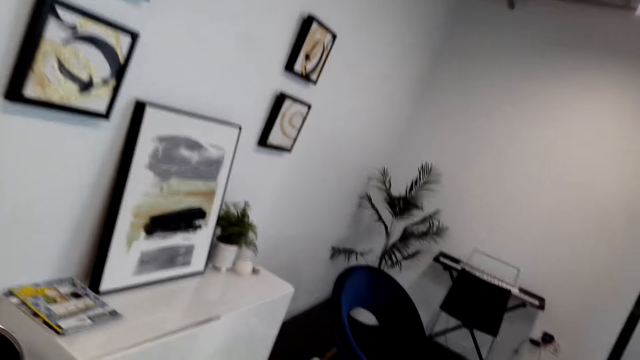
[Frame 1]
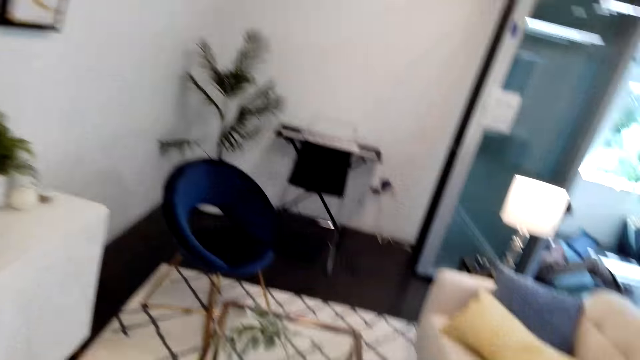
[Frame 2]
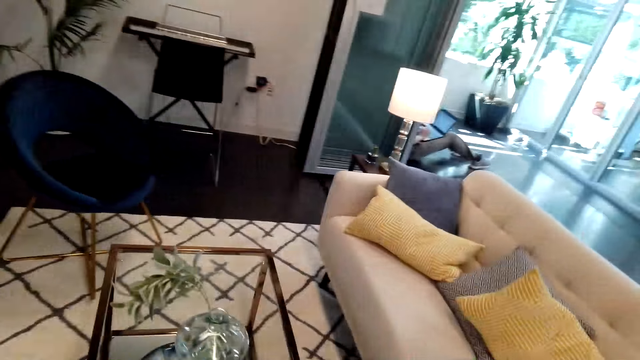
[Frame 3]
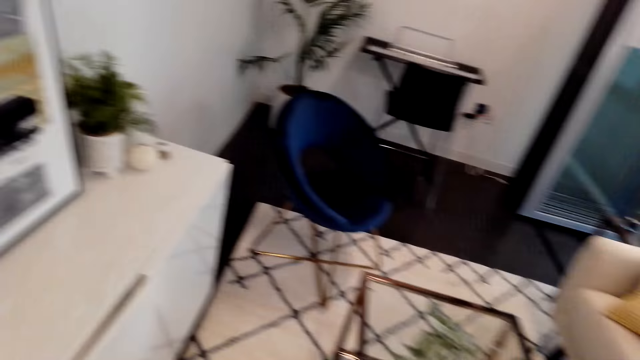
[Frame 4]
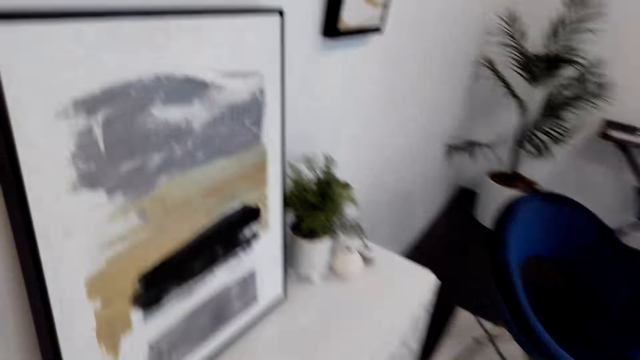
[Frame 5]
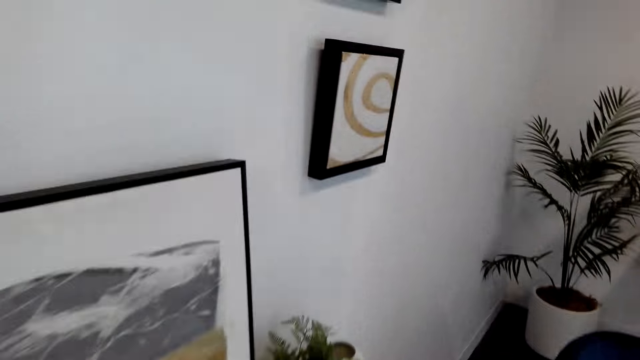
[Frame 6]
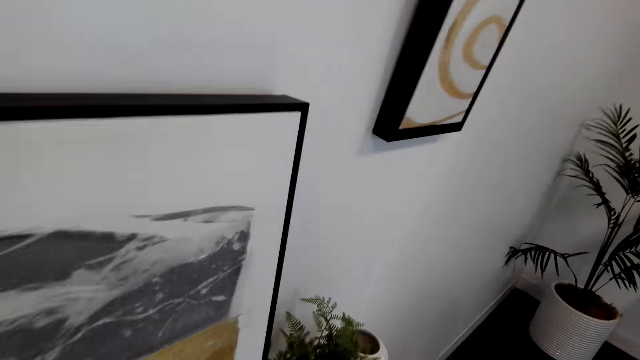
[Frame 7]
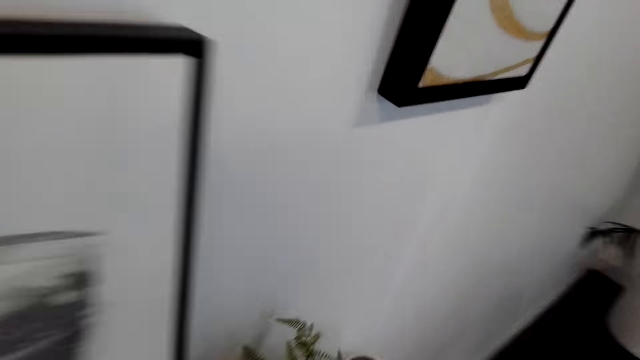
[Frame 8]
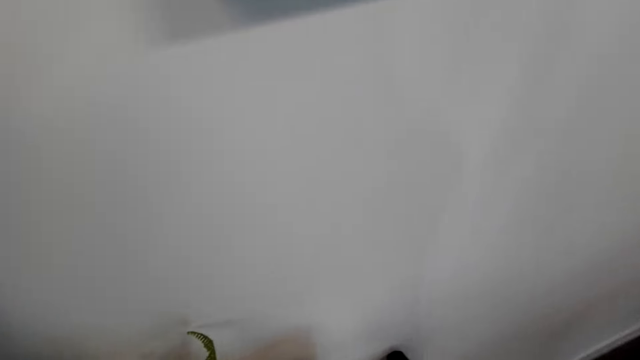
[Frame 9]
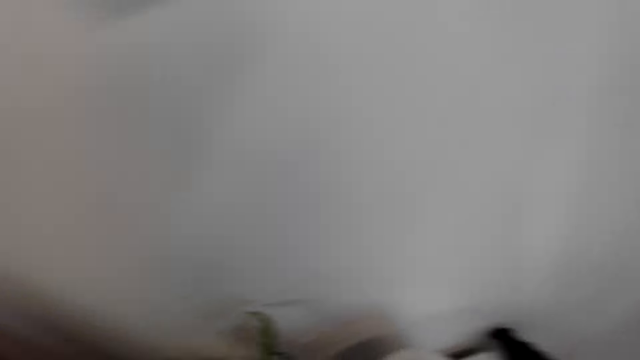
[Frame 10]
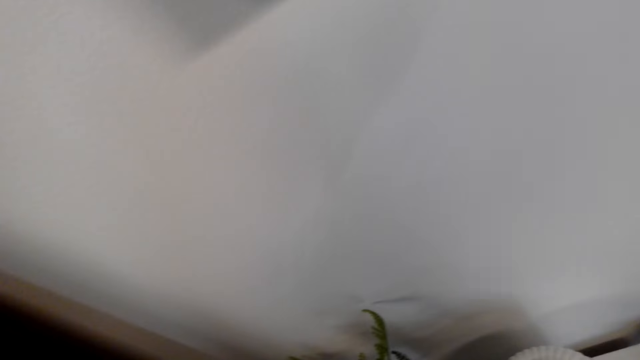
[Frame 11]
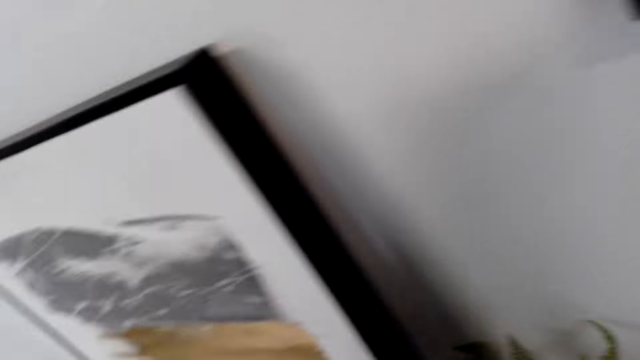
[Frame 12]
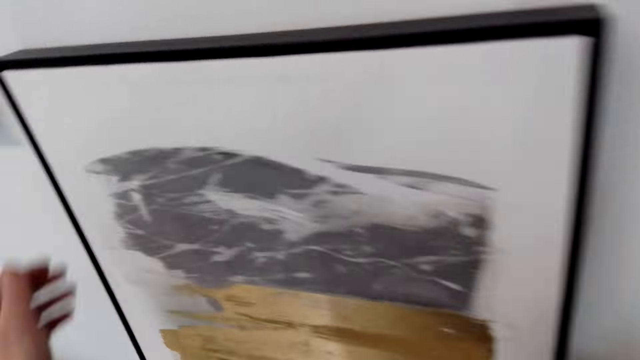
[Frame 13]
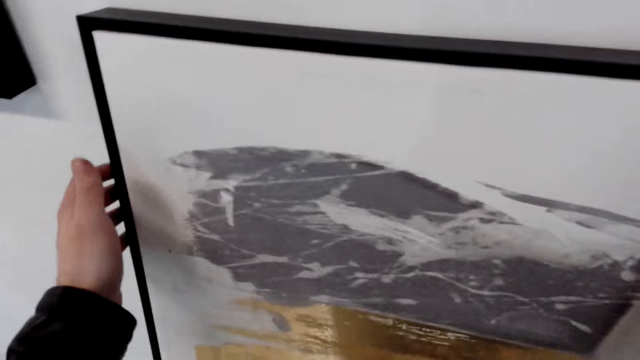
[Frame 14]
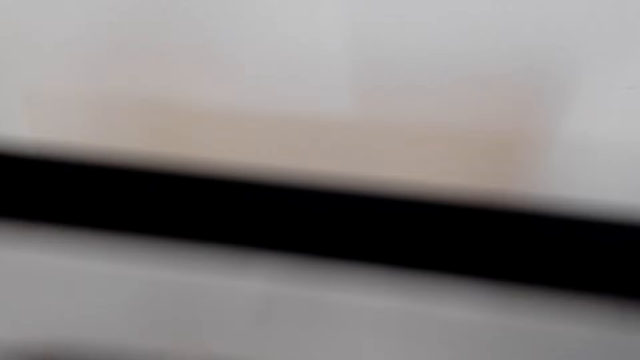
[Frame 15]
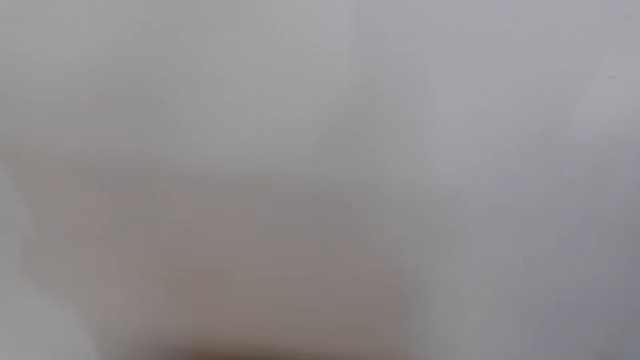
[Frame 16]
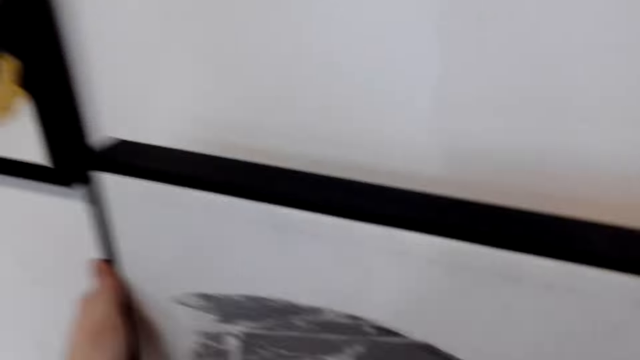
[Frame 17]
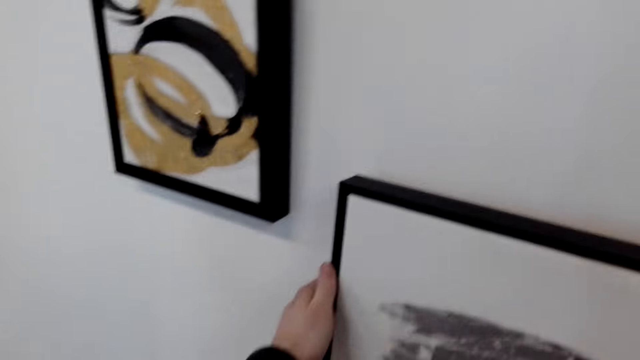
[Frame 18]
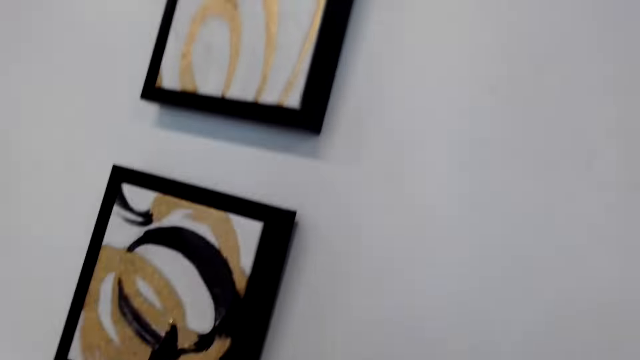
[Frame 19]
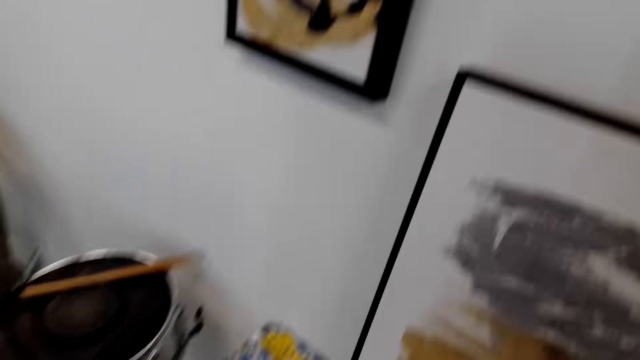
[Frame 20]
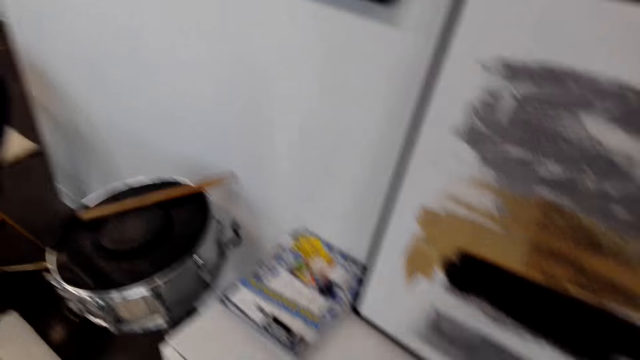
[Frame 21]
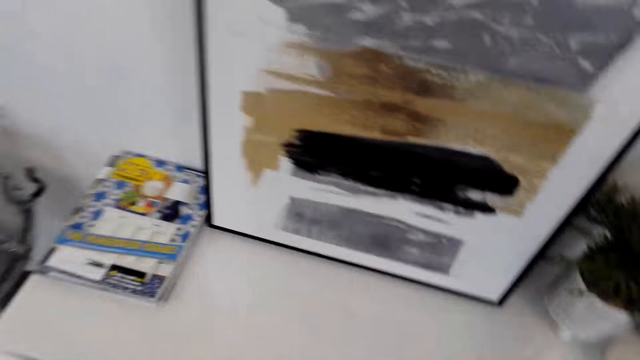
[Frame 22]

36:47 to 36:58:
The camera wearer touches the paint art. They hold a wall art.

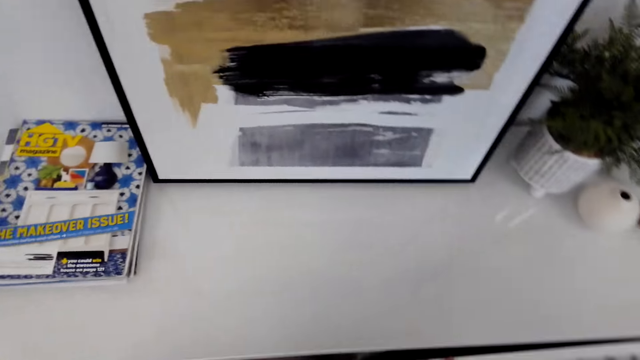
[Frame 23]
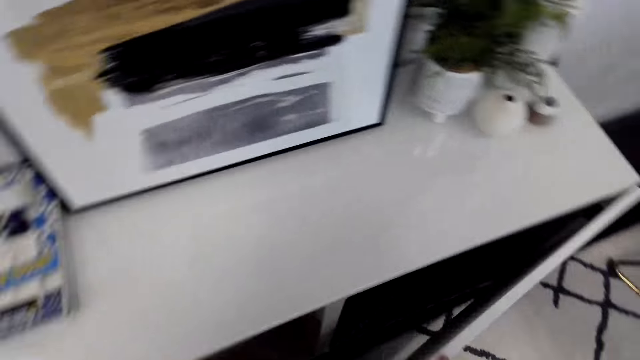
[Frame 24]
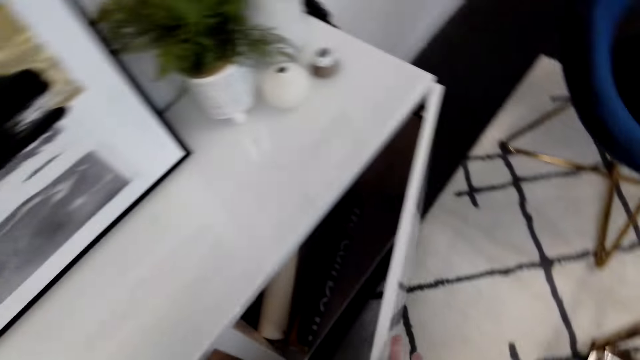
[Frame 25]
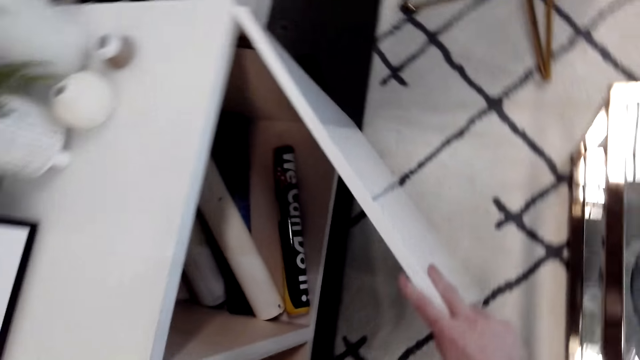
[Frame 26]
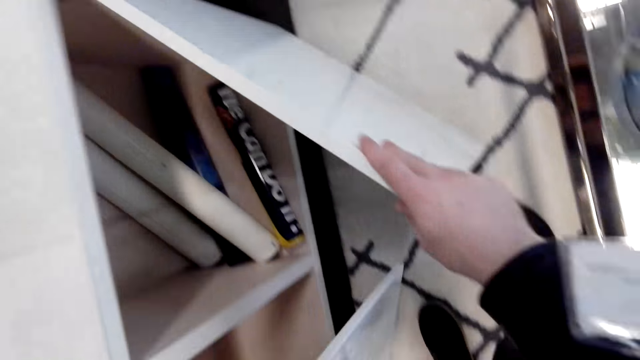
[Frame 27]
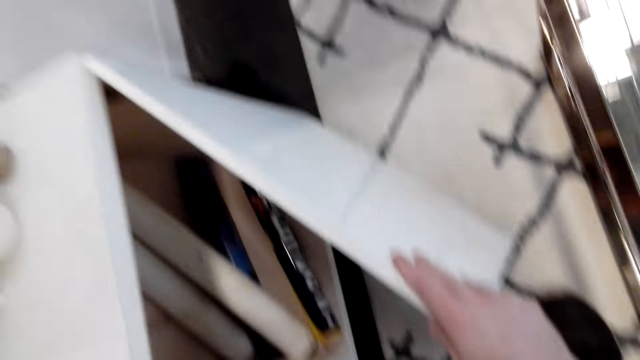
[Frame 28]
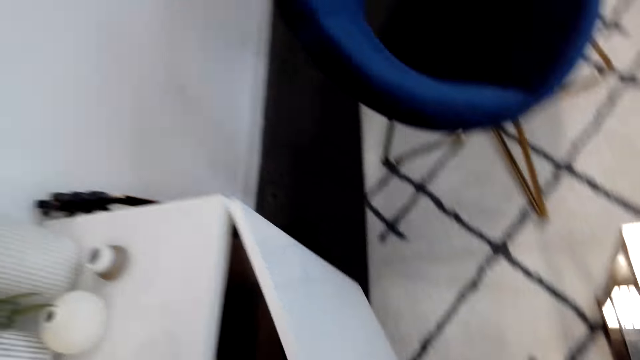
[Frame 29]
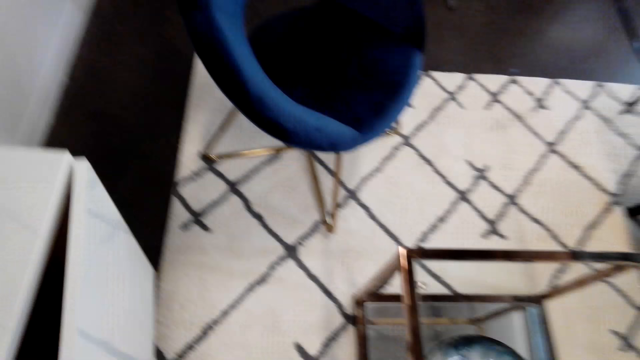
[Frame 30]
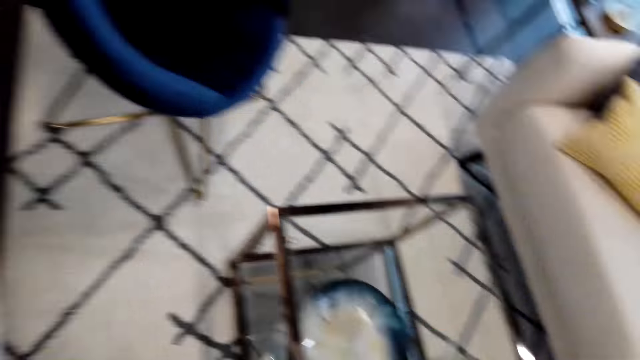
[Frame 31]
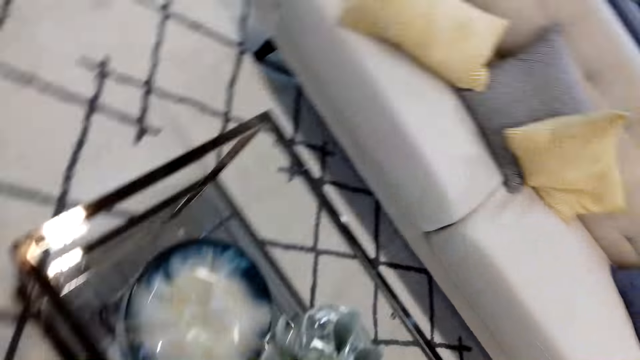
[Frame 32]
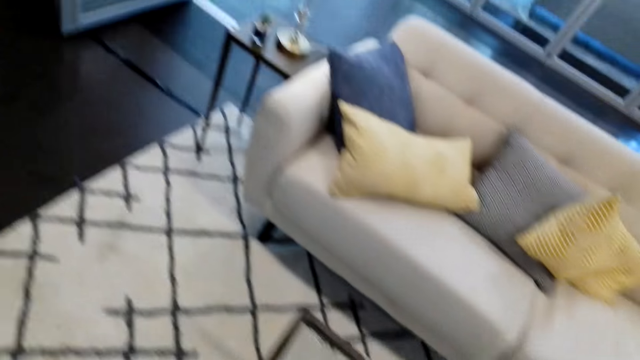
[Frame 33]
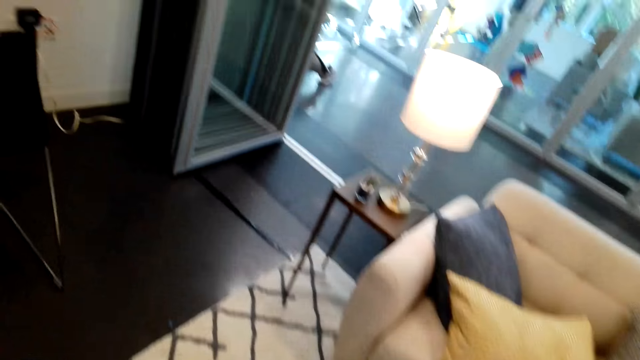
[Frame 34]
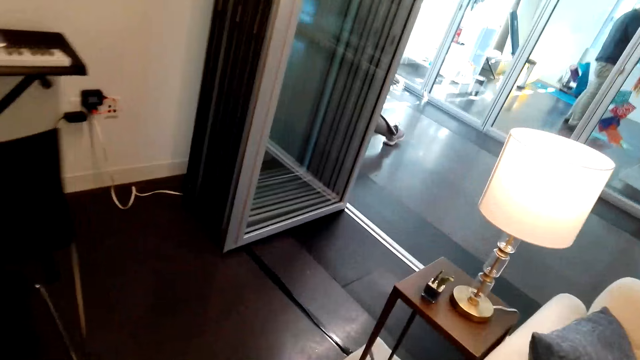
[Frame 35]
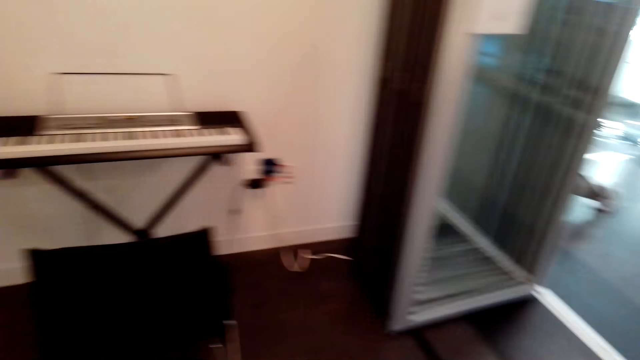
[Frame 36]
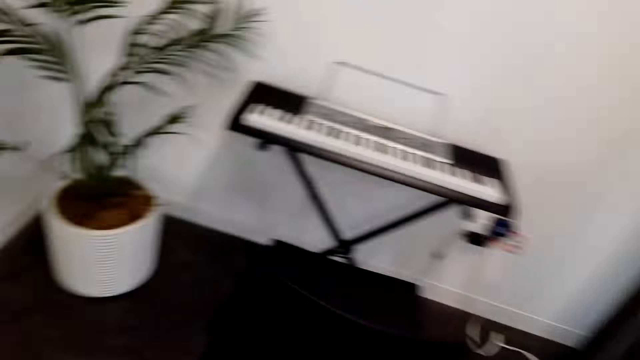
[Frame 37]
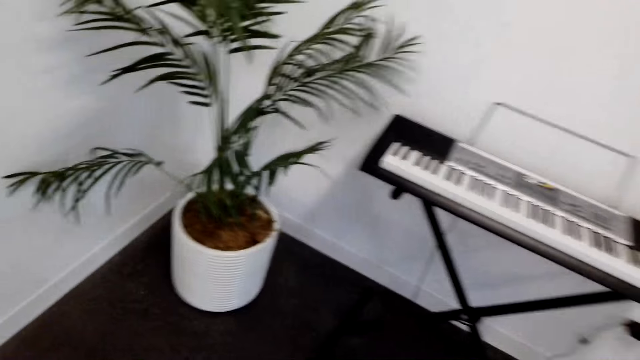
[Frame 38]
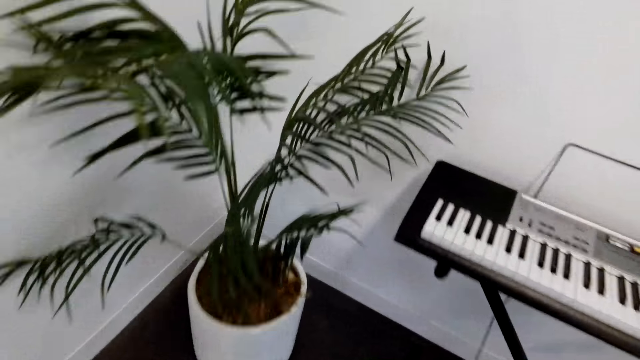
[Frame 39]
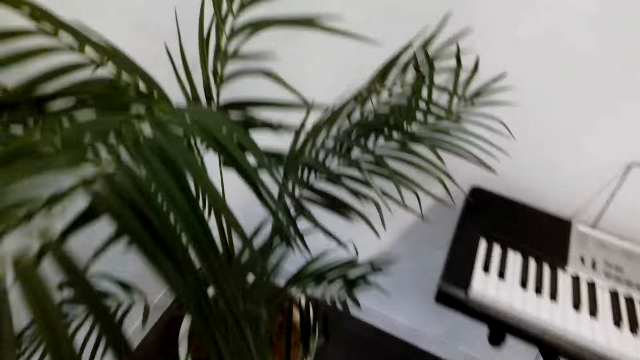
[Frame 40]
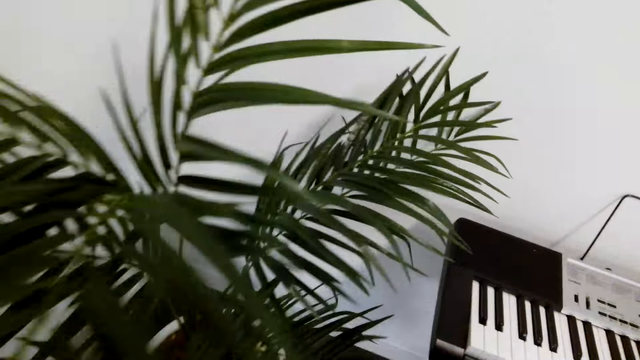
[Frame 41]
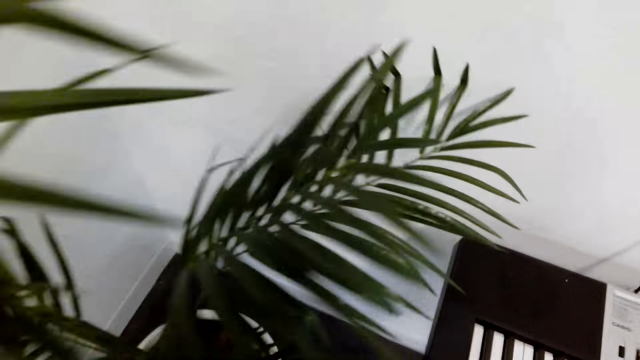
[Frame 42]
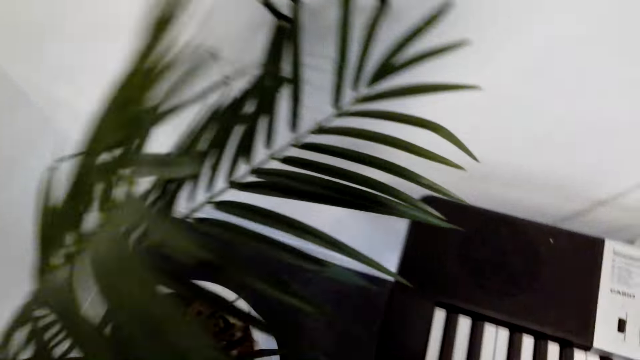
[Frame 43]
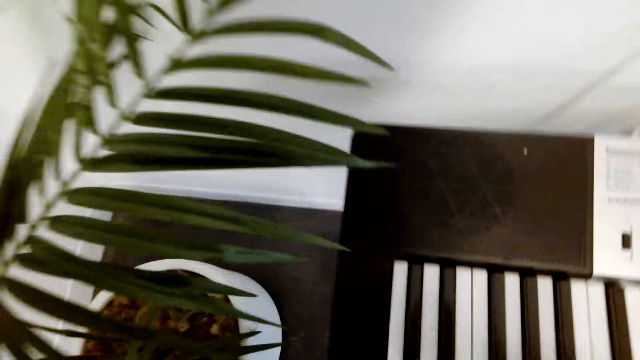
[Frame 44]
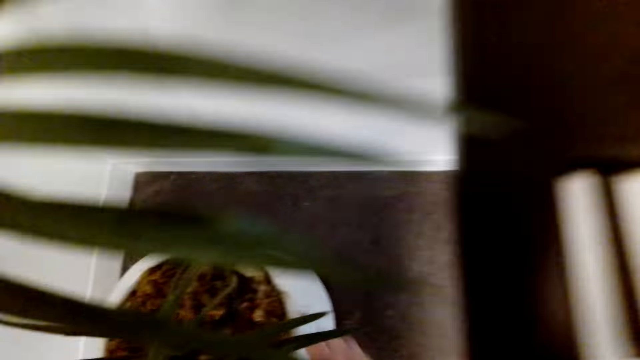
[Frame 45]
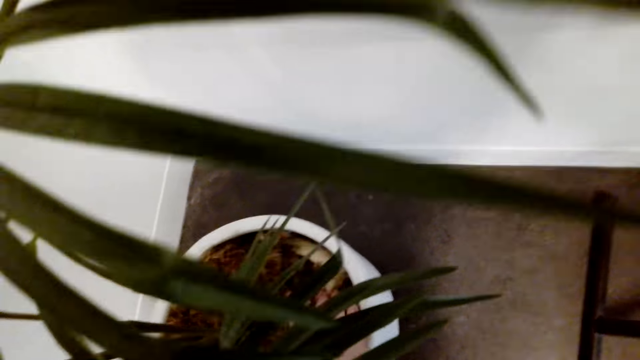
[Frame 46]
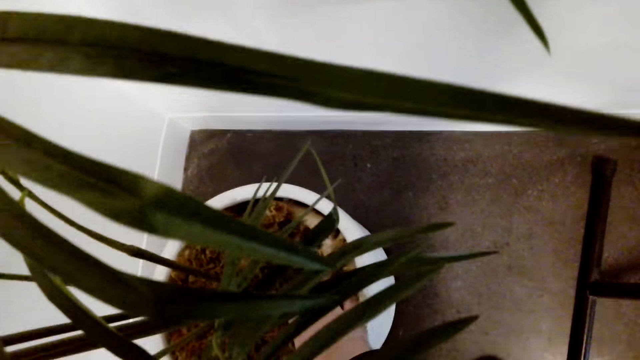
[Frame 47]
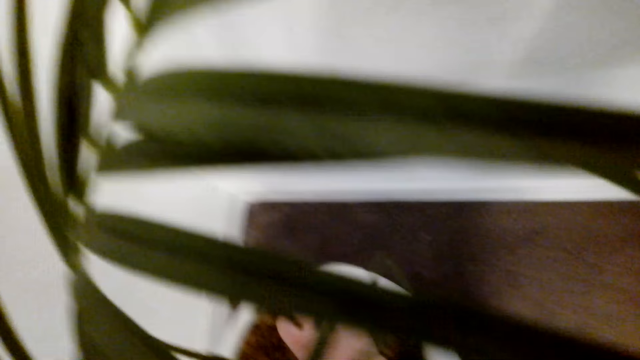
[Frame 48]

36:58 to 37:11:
The camera wearer opens the door of the cabinet or the drawer. They close the cabinet. They walk around the house. They touch the soil of the houseplant.
